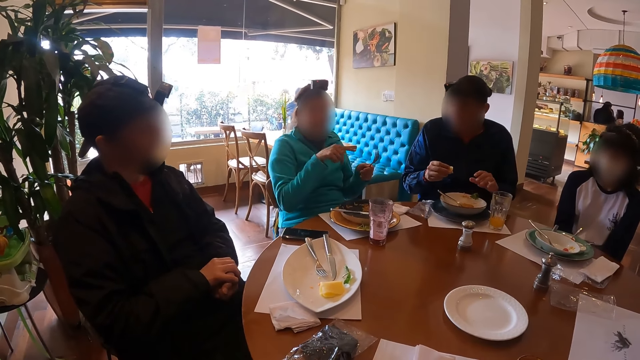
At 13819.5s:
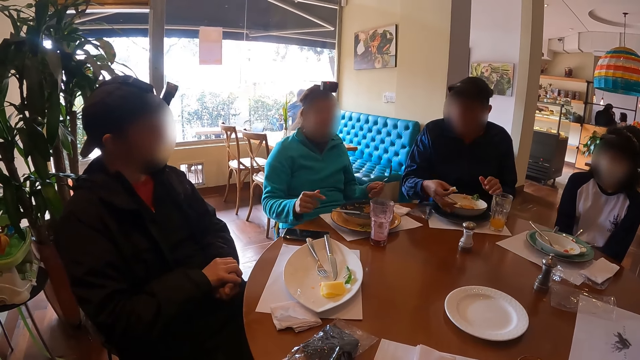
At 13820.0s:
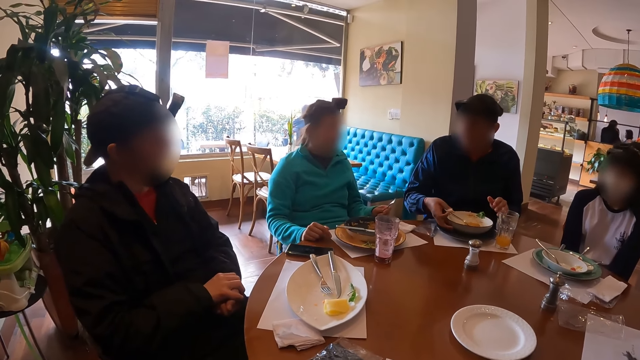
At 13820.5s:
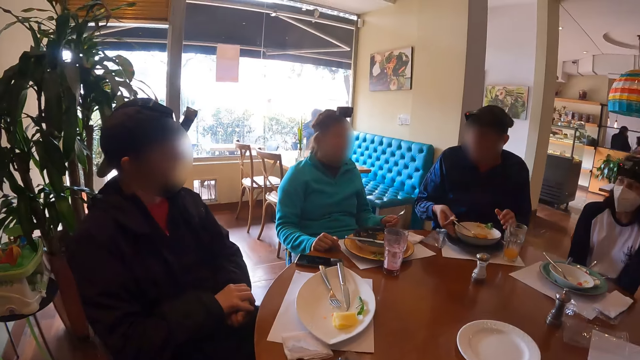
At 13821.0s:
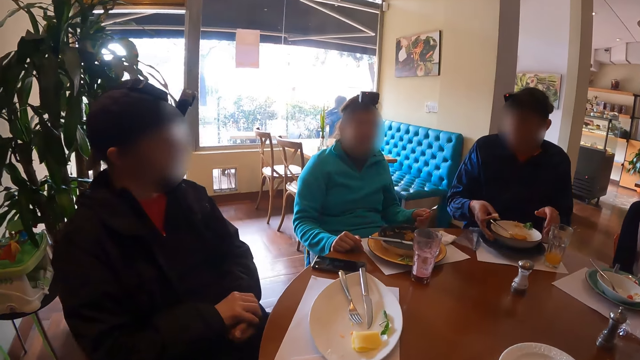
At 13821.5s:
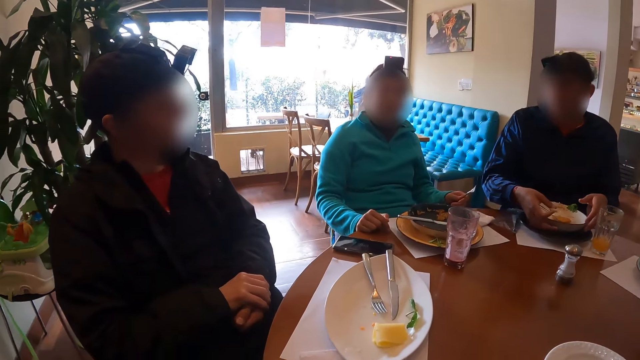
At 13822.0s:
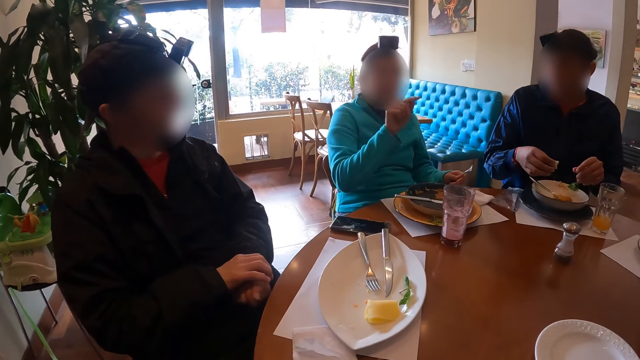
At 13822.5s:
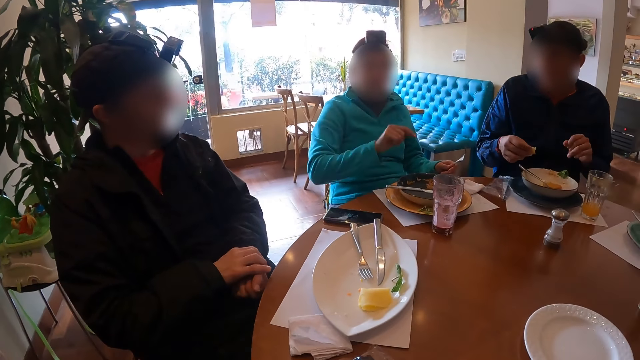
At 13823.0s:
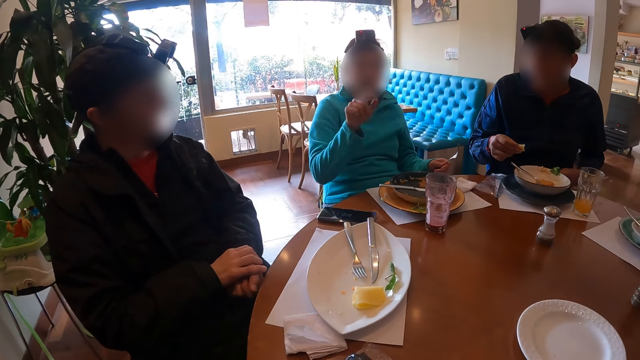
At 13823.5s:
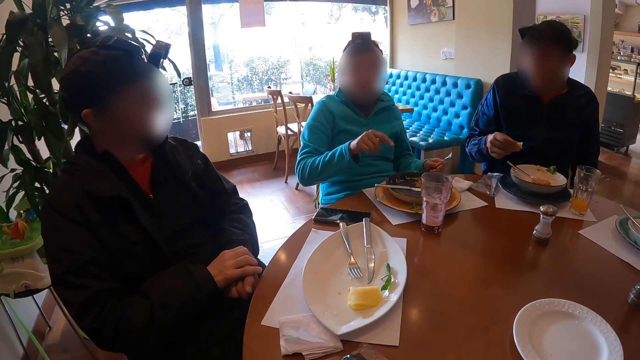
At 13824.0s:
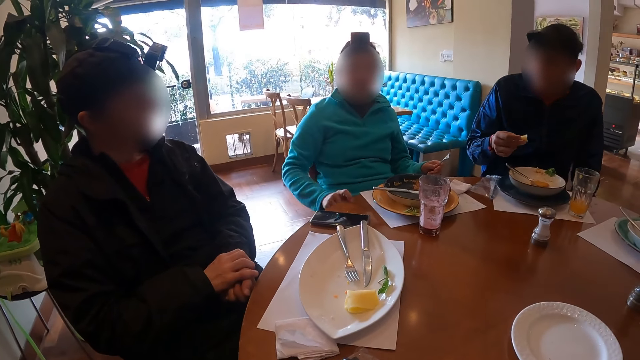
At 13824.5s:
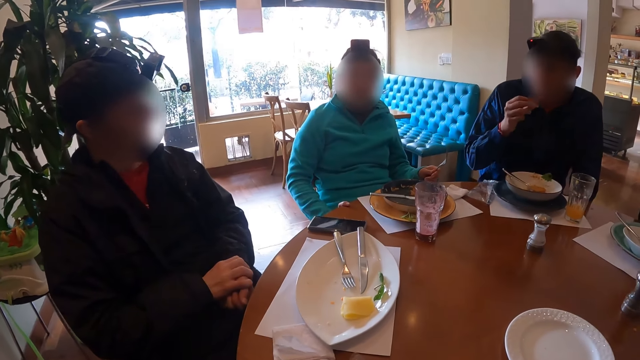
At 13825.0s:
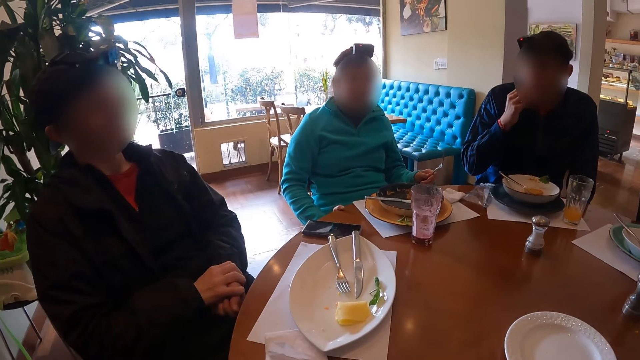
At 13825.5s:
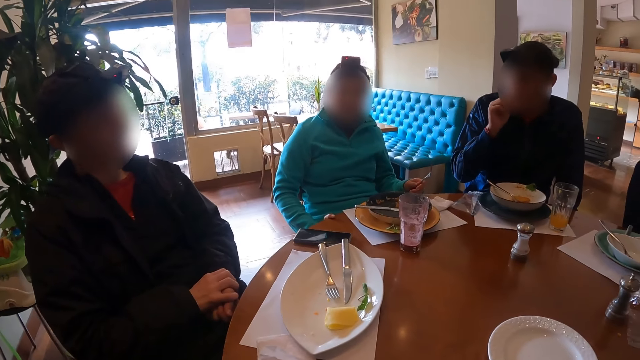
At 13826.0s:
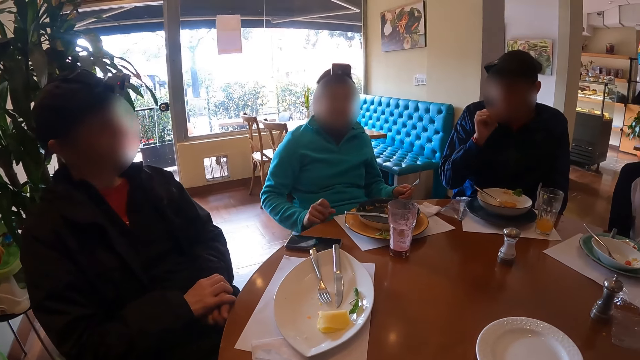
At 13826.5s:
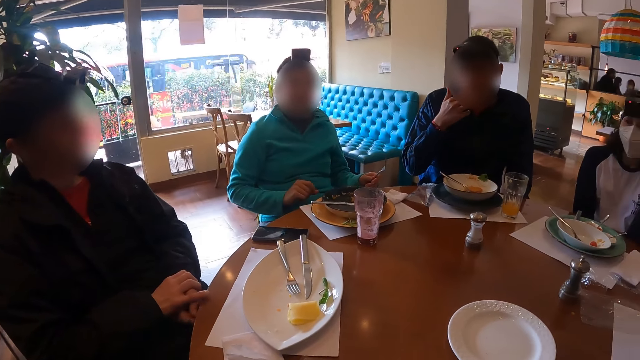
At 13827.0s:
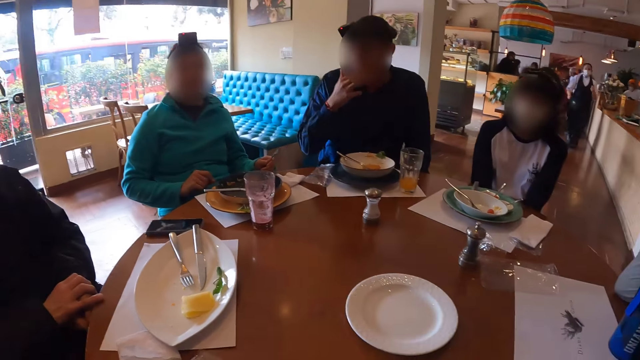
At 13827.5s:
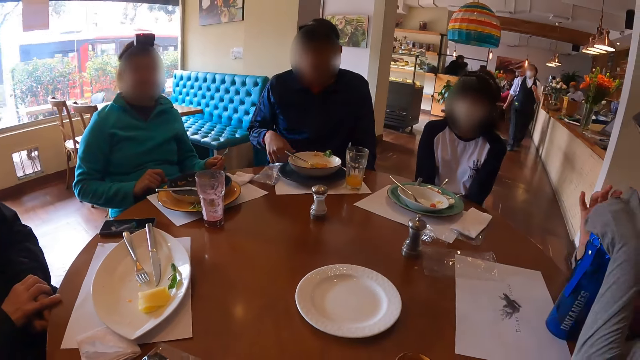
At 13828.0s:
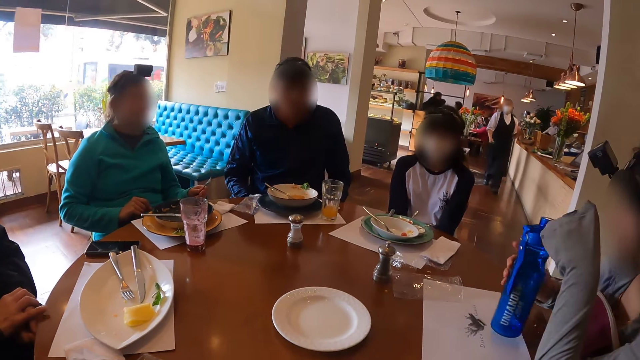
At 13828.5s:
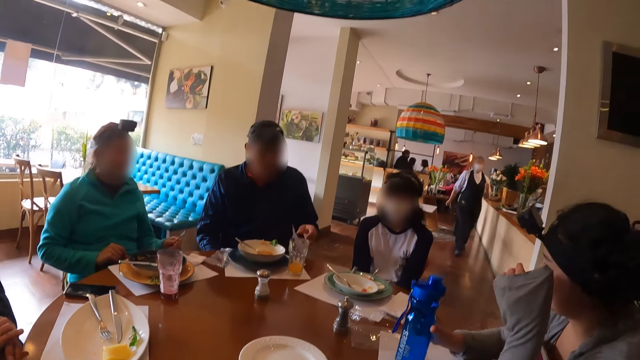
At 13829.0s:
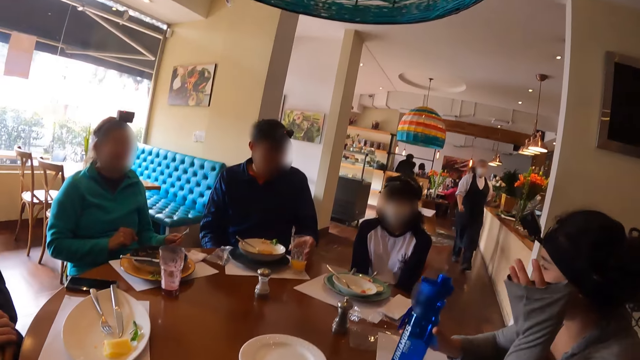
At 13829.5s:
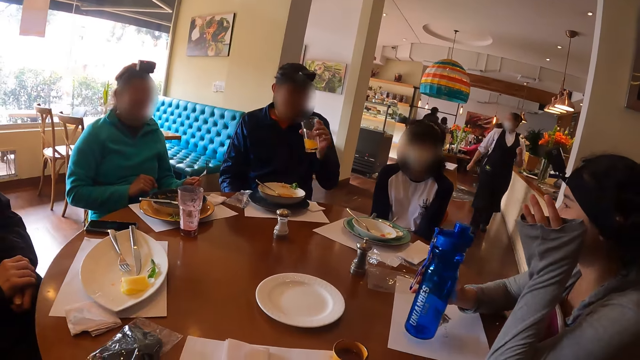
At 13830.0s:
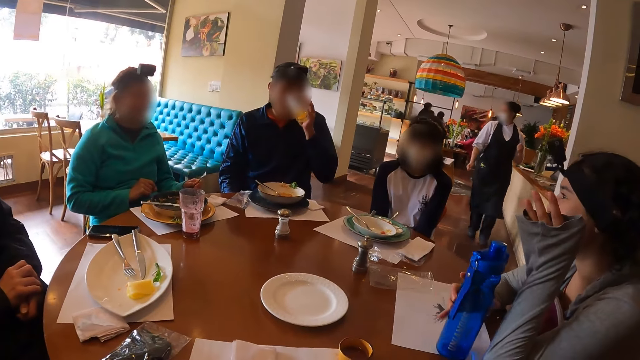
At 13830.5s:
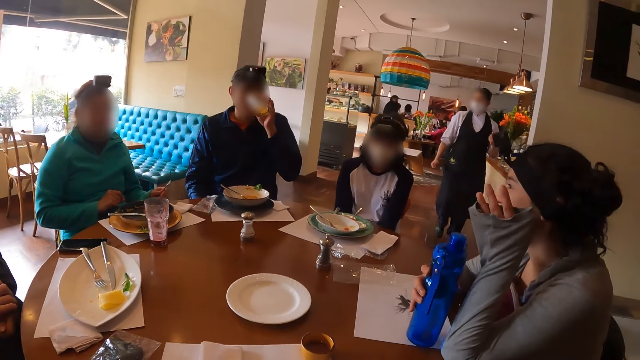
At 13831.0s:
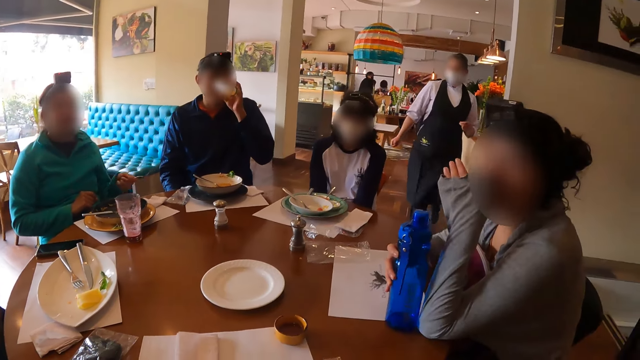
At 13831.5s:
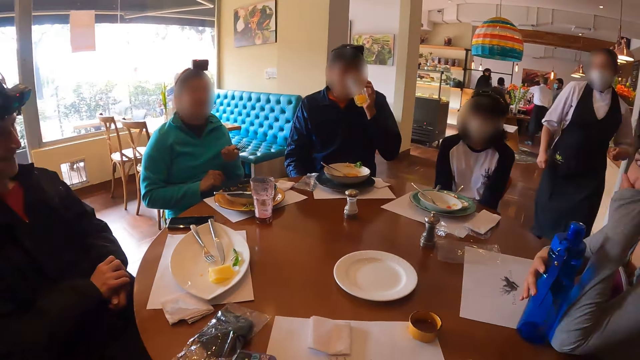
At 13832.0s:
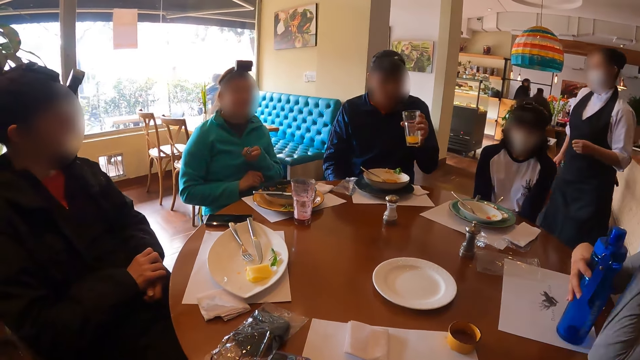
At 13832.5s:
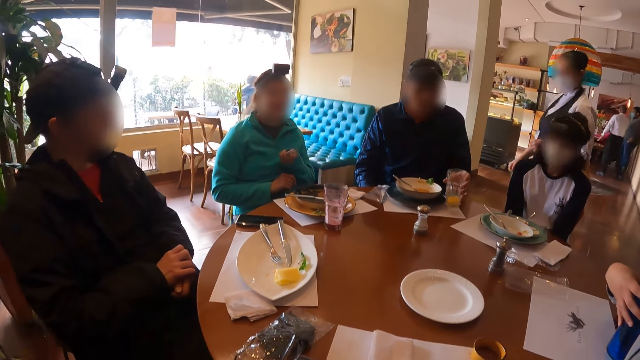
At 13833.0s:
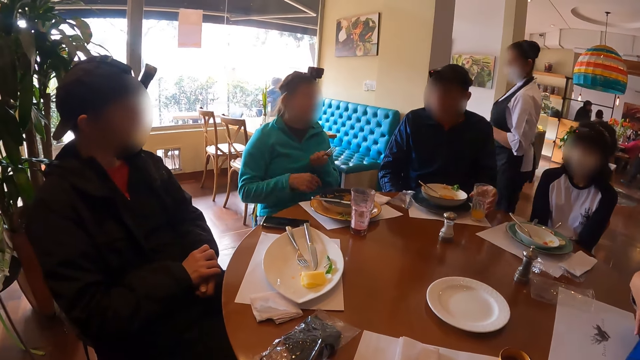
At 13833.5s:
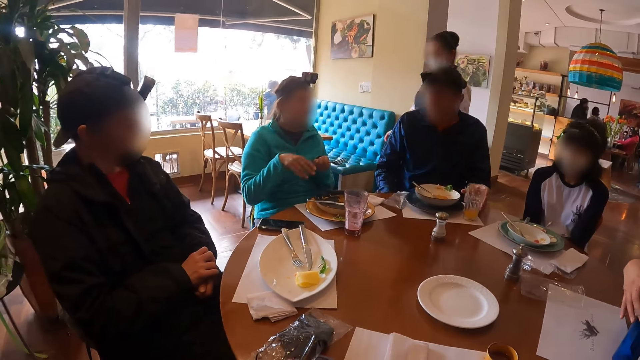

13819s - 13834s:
The woman places her right hand on the table. The camera wearer stares at a lady as she explains something with gestures. The woman removes her right hand from the table. The man eats food from his right hand. Another woman picks up a water flask from the table with her right hand. The camera wearer looks at another lady. The man picks up a cup from the table with his left hand, and drinks juice from the cup with his left hand. The other woman drops the water flask on the table with her right hand. The man drops the cup on the table with his left hand.

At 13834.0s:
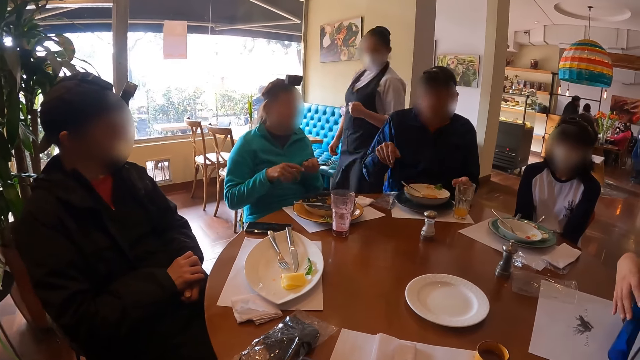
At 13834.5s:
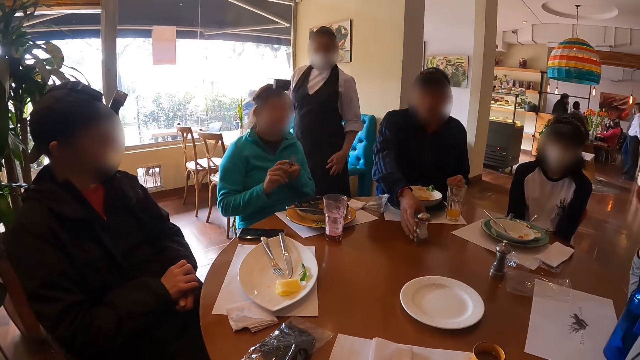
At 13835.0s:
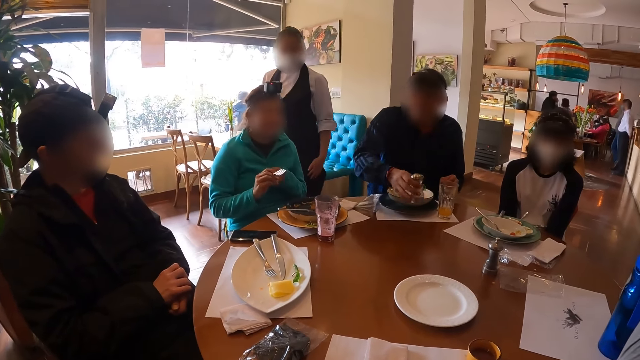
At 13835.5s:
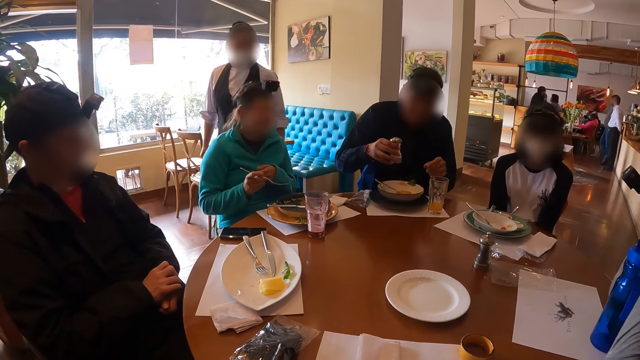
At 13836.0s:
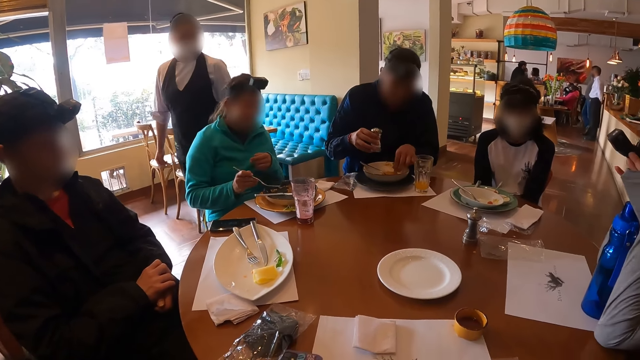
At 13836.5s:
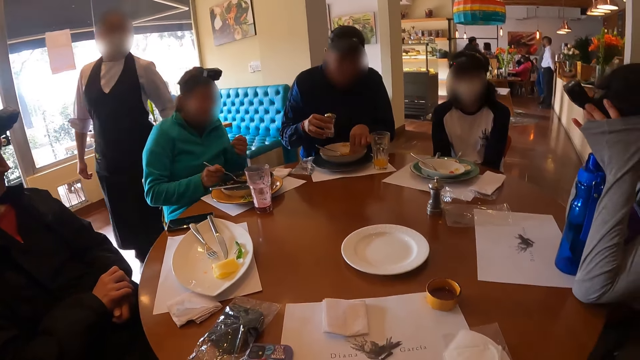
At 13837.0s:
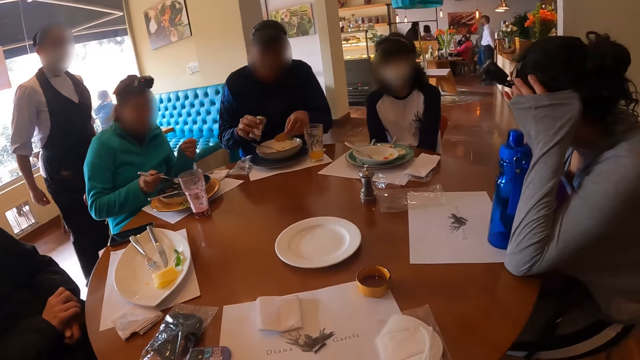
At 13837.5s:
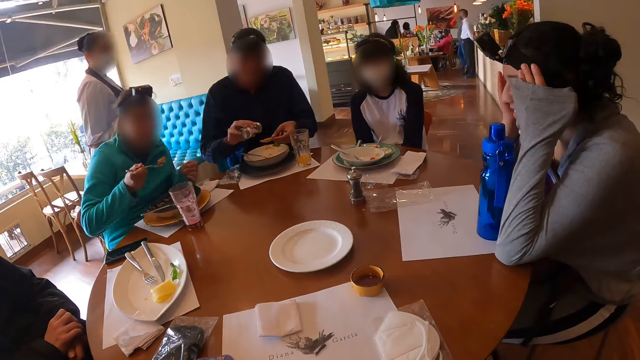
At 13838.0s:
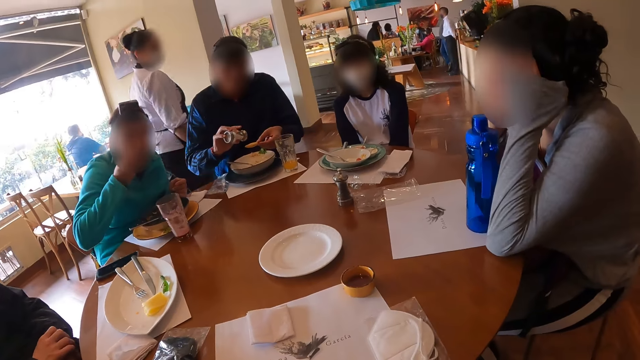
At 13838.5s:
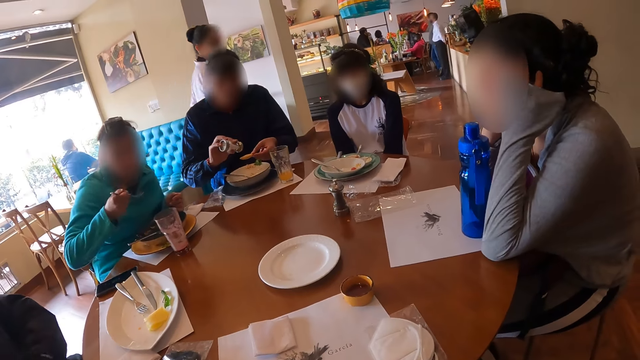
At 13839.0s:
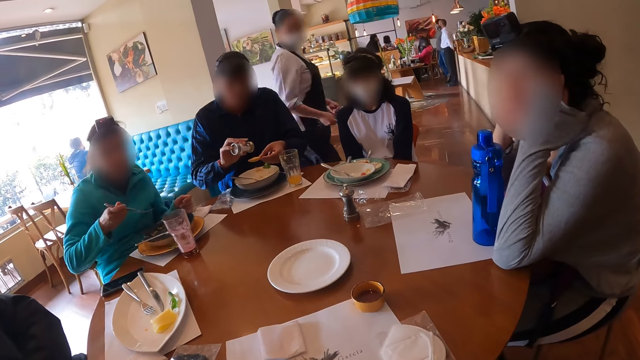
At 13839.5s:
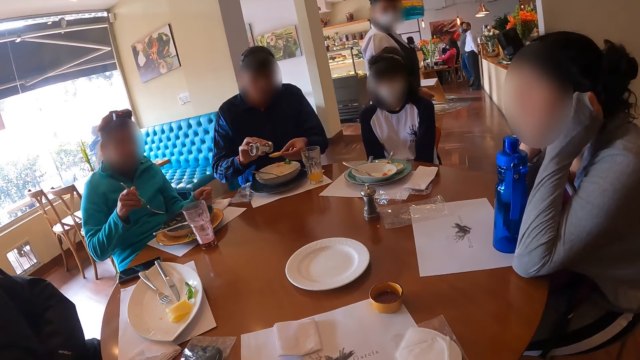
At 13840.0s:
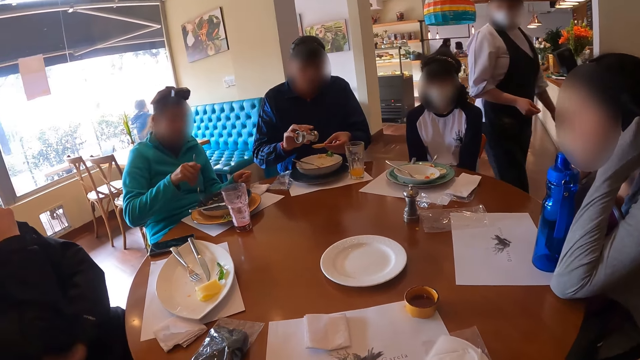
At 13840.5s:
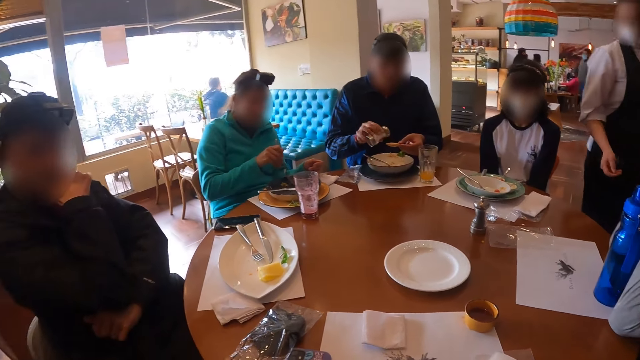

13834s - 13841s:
The man picks up a container on the table with his right hand, picks up food from the plate on the table with his left hand, and pours salt on the food from the container in his right hand. The woman eats food from the plate on the table with the fork in her right hand.
